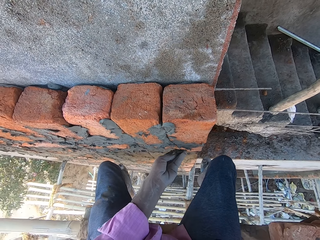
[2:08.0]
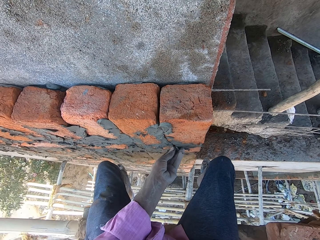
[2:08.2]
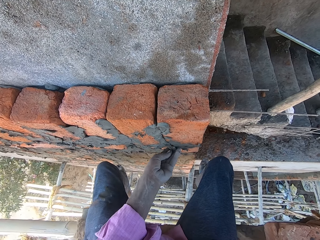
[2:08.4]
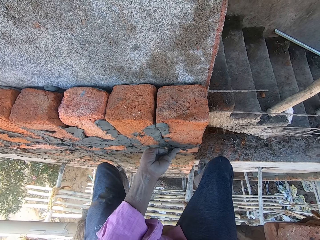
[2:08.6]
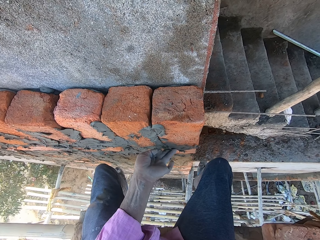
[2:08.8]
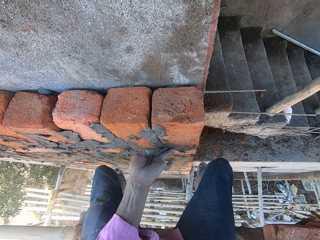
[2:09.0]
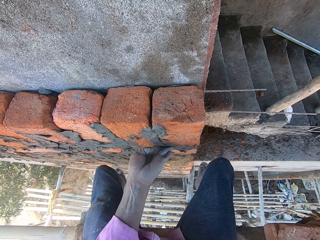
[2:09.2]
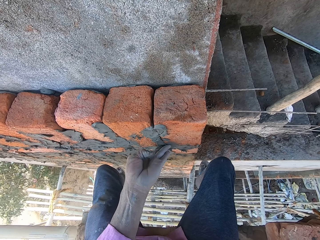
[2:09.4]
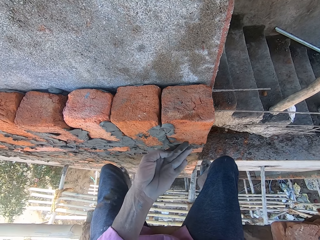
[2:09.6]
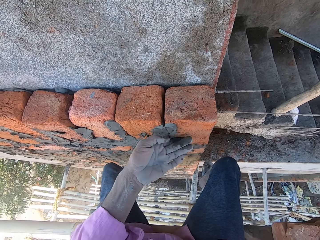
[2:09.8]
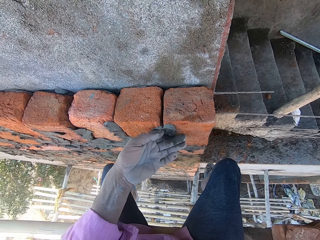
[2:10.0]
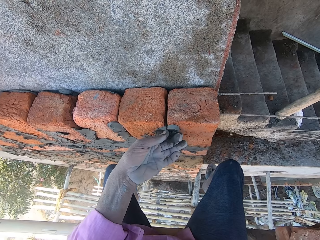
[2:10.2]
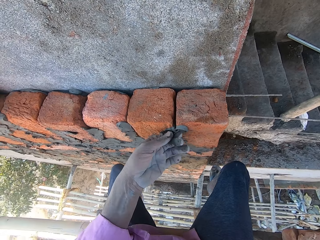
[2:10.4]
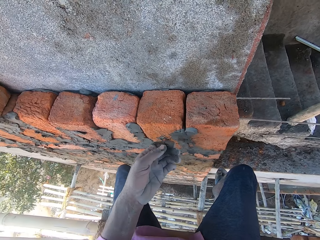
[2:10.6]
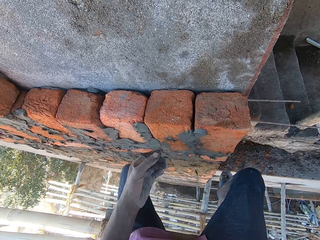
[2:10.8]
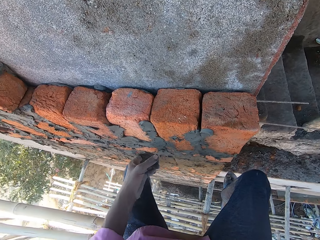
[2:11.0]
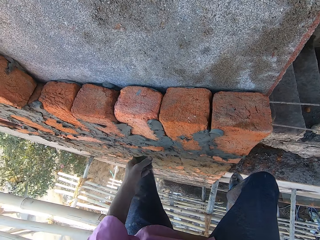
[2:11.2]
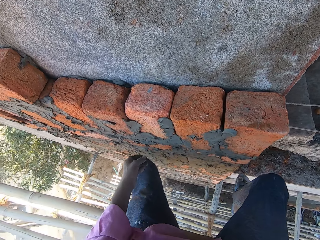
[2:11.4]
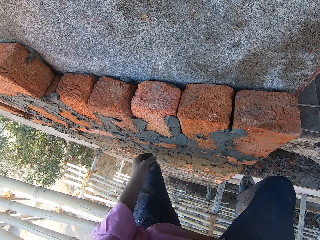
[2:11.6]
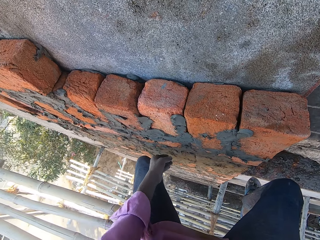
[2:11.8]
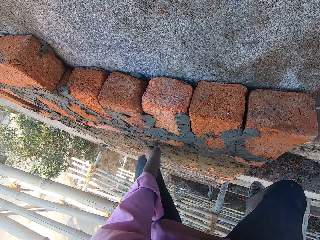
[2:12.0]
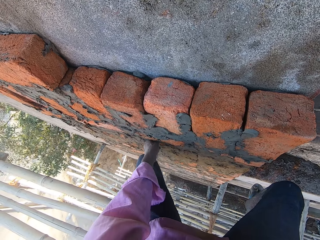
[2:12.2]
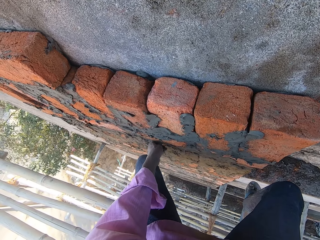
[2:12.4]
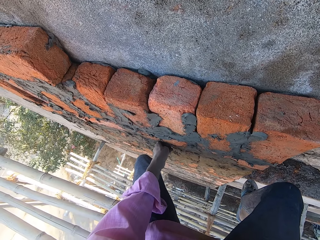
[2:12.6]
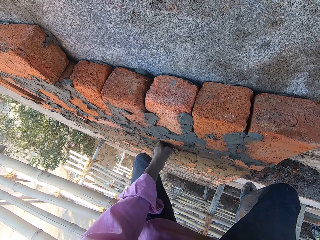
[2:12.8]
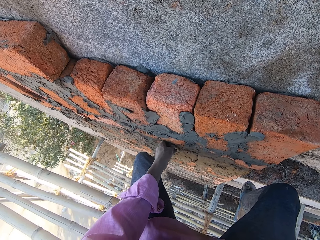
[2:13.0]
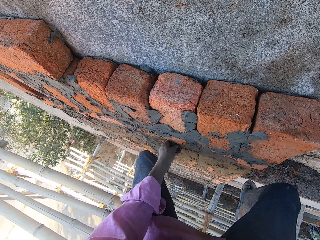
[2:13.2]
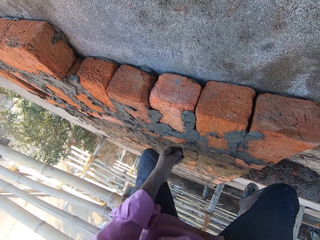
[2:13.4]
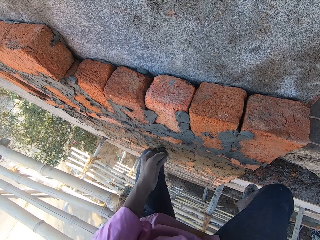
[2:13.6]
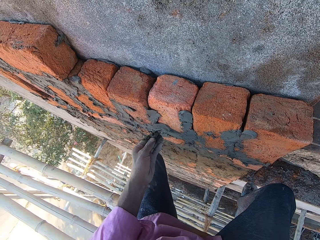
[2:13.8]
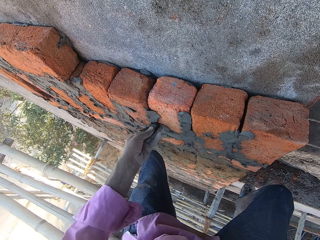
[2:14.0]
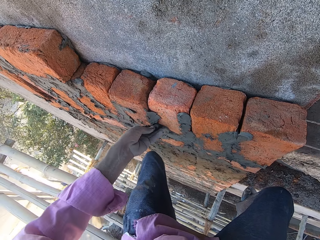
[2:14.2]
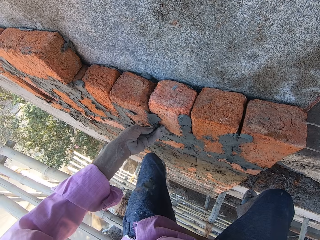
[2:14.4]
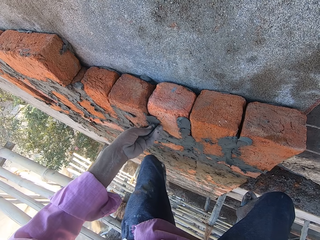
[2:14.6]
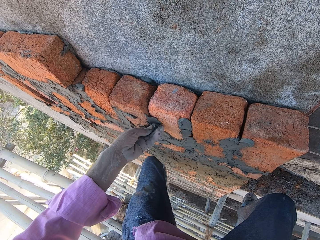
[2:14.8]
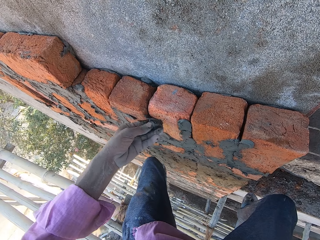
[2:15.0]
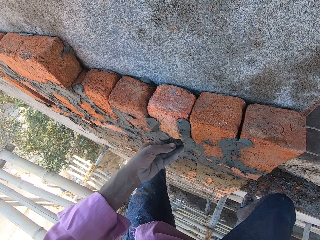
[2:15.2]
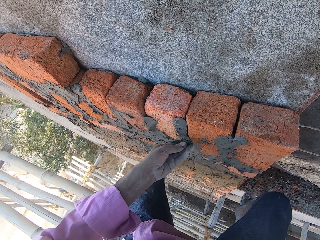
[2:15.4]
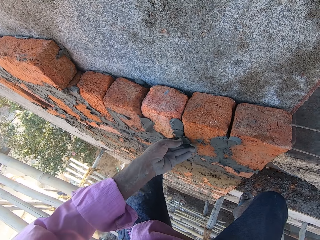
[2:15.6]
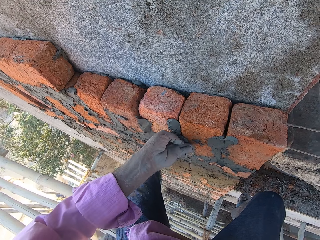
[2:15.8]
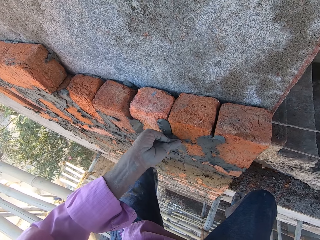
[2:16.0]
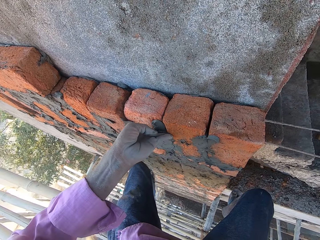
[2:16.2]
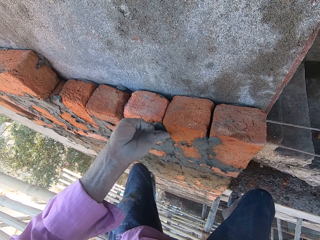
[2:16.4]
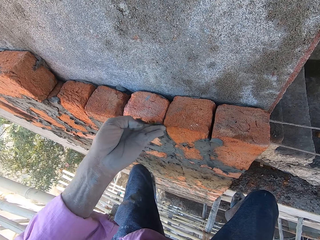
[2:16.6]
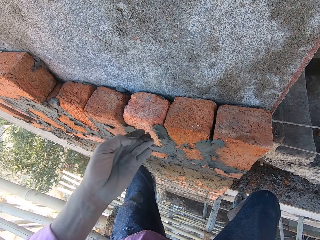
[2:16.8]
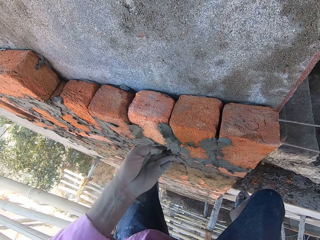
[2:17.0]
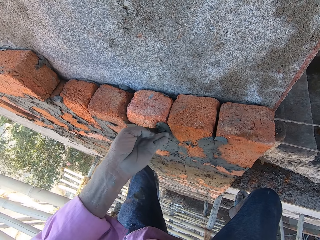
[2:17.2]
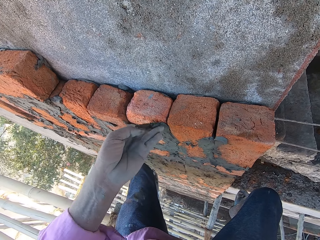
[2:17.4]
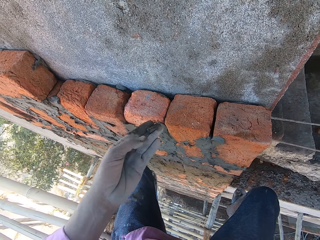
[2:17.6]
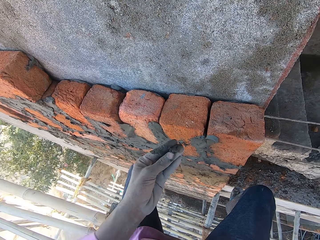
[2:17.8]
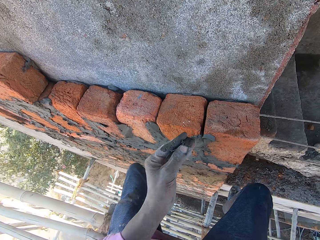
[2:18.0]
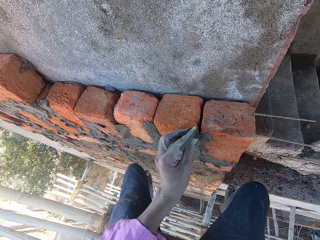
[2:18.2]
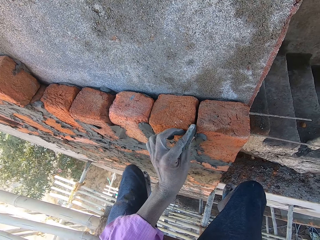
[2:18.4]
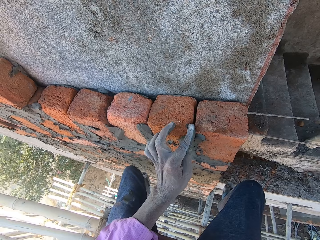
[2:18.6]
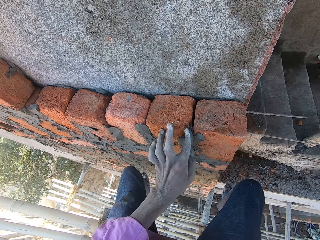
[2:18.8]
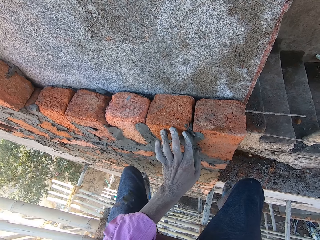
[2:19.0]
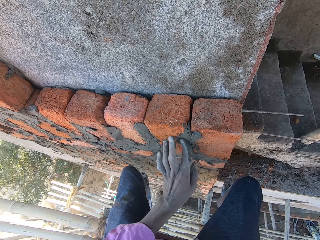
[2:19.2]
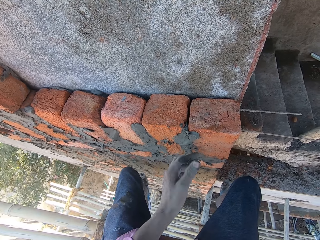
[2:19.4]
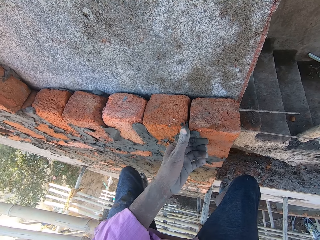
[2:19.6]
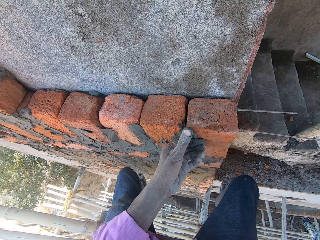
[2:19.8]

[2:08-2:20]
The camera wearer applies concrete in between the bricks. They remove the concrete from the bricks. They apply the concrete in between the bricks.

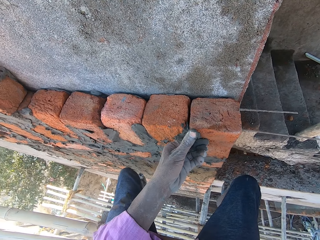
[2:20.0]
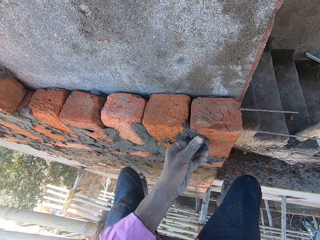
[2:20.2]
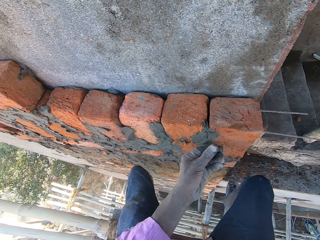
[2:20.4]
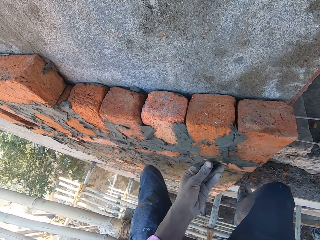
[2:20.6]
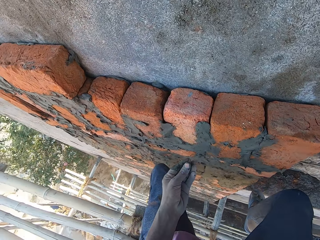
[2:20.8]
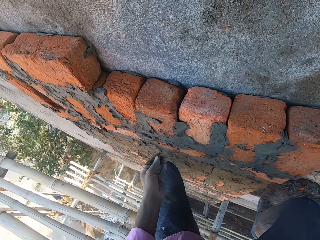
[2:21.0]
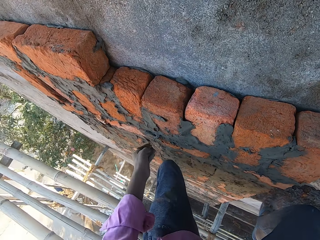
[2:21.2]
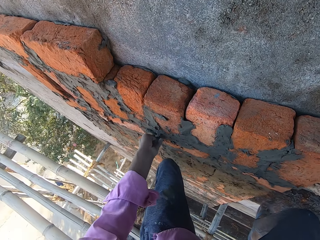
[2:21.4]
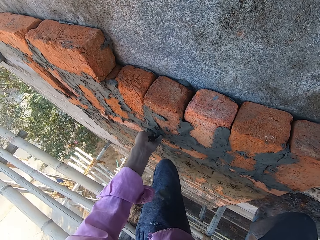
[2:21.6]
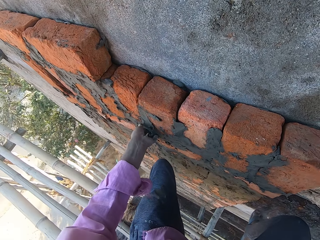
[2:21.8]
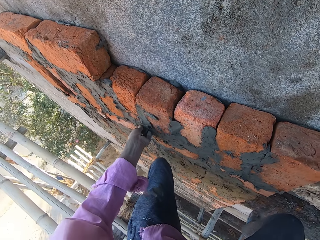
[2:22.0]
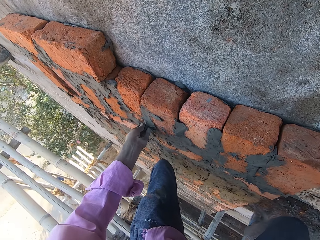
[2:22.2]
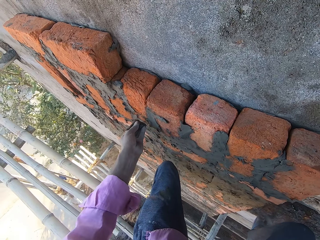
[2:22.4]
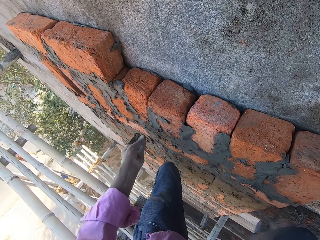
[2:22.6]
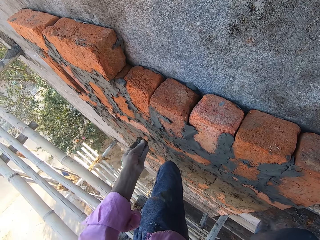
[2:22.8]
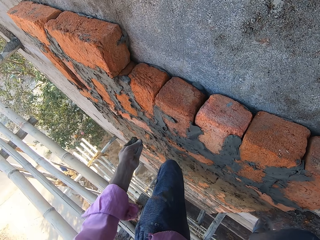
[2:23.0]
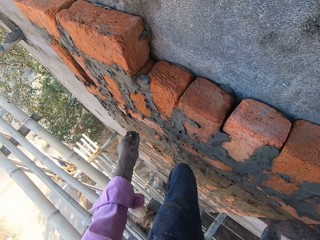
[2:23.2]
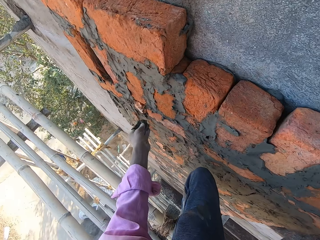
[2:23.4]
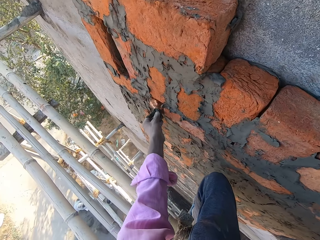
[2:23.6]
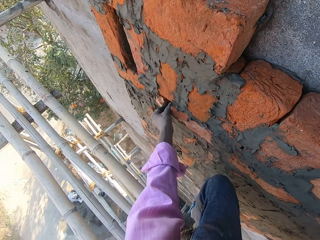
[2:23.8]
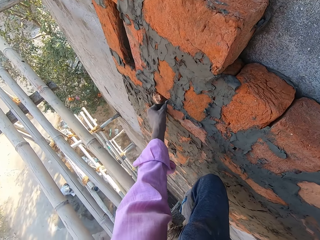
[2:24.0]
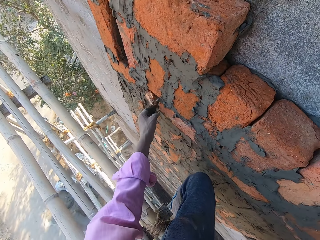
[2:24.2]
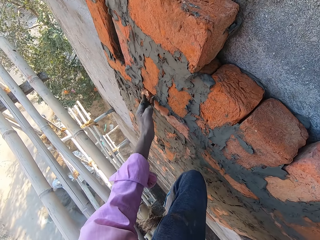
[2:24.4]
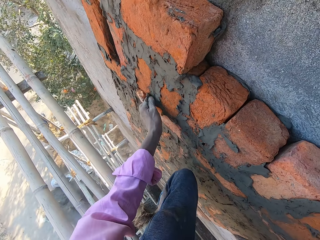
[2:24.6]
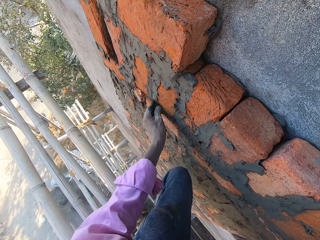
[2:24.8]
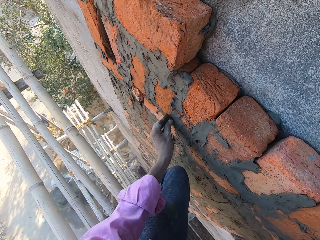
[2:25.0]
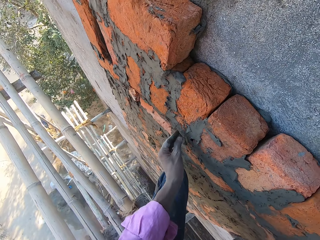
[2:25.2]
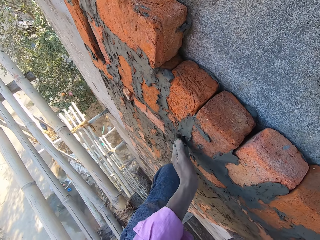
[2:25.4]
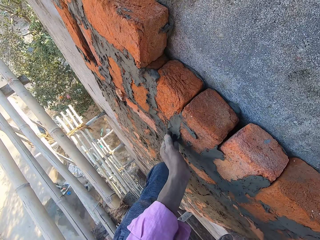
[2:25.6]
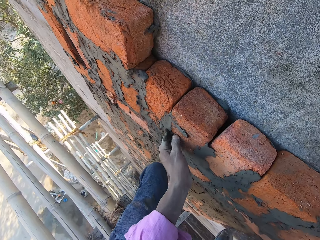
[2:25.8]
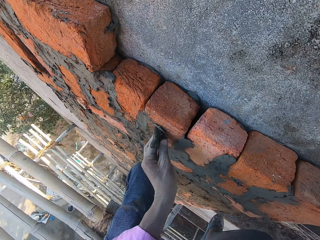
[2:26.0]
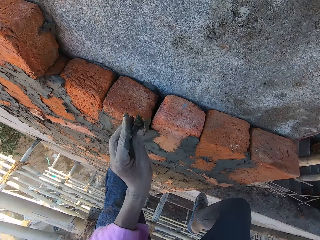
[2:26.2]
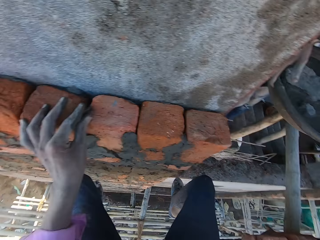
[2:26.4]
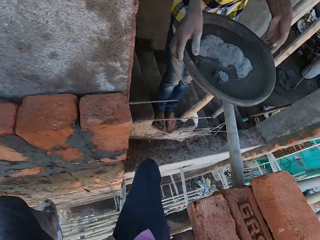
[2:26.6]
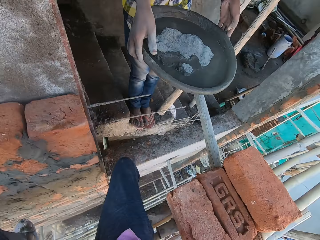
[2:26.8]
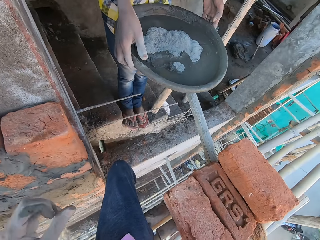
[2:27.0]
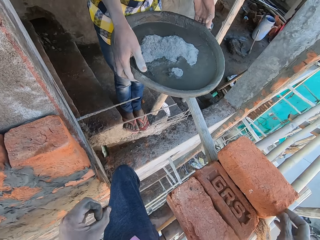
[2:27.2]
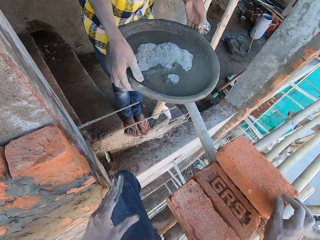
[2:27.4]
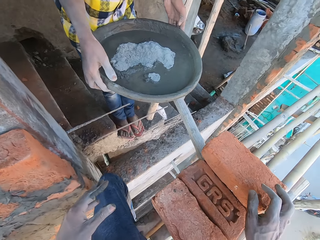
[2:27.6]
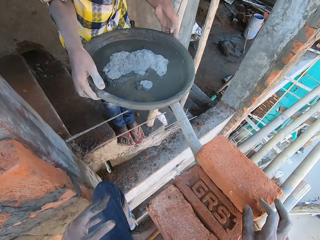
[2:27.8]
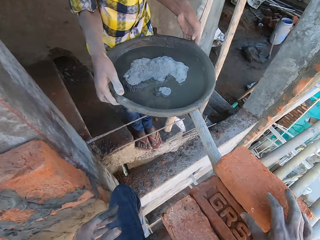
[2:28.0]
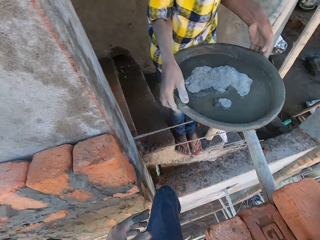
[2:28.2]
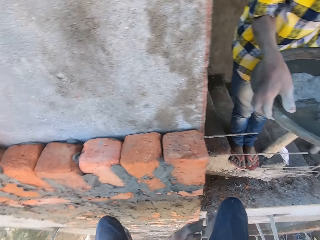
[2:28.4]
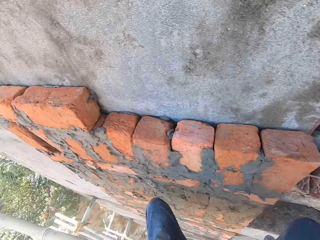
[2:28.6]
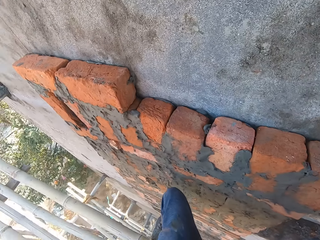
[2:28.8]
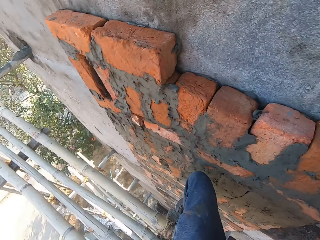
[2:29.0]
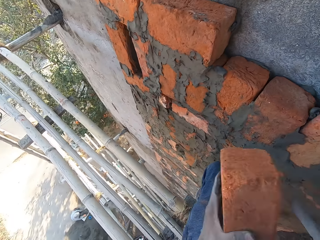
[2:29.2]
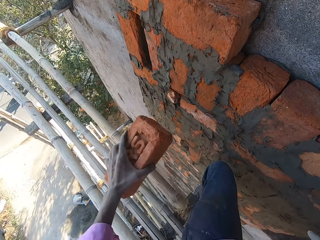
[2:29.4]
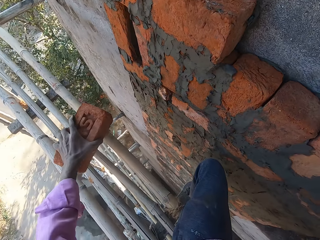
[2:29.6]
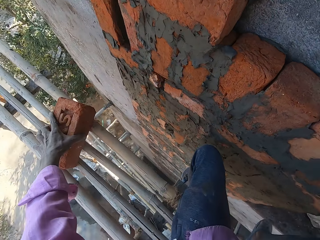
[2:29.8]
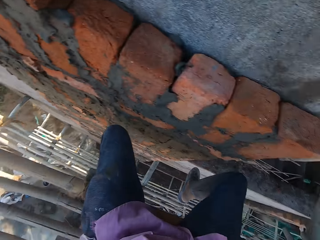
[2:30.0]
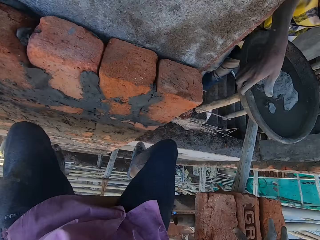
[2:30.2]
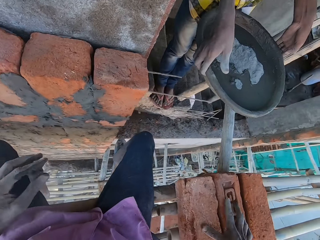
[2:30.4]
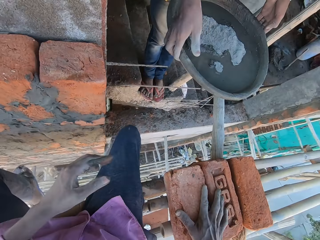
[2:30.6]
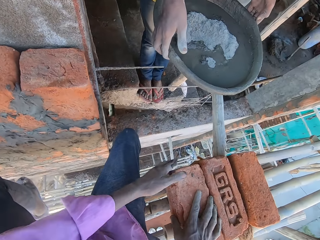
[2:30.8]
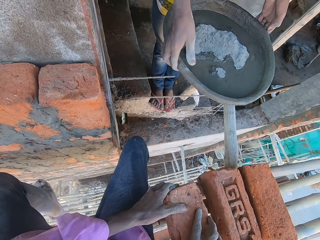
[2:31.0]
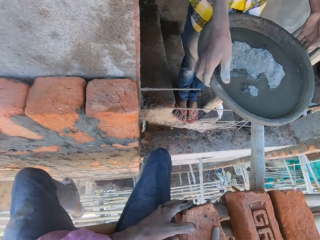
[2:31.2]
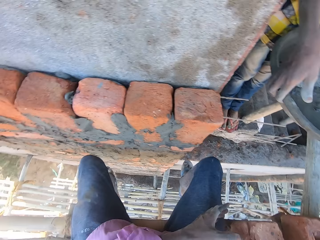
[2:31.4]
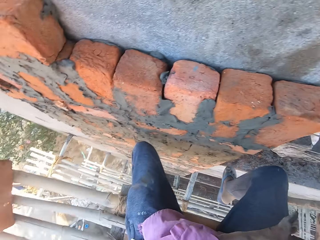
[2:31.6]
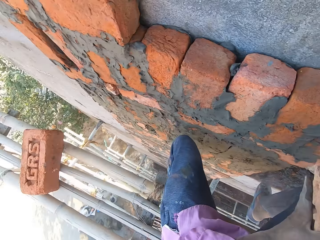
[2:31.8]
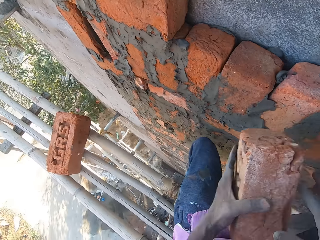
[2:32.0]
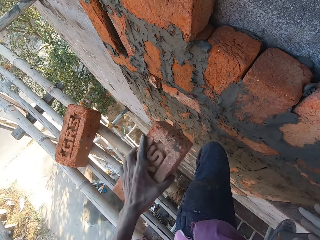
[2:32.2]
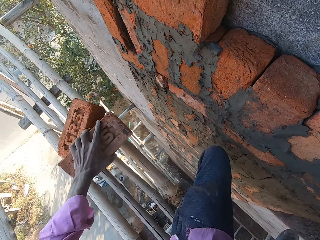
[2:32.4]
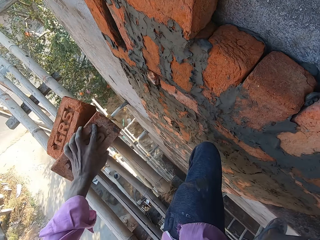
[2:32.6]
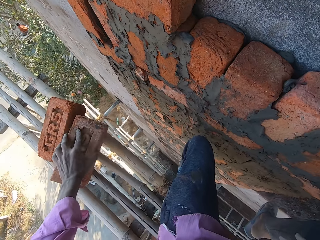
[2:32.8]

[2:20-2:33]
The camera wearer removes the concrete from the bricks. A man stretches a bowl of mortar towards the camera wearer. The camera wearer picks up a brick by his side with his right hand. He passes the brick in his right hand to his left hand. He moves the bricks. He drops the brick in his left hand on the bamboo scaffold. He picks up a brick by his side with his hands. He drops the brick in his left hand on the bamboo scaffold.
